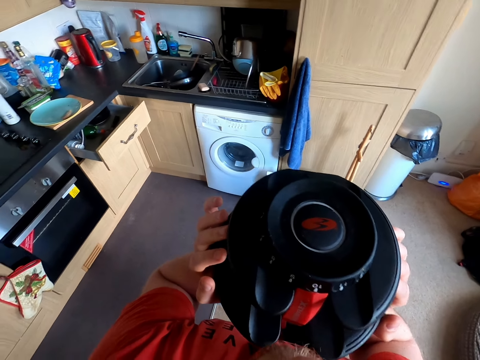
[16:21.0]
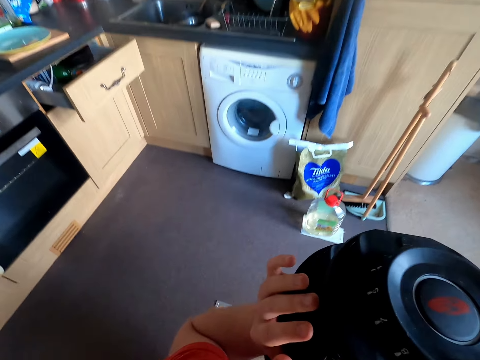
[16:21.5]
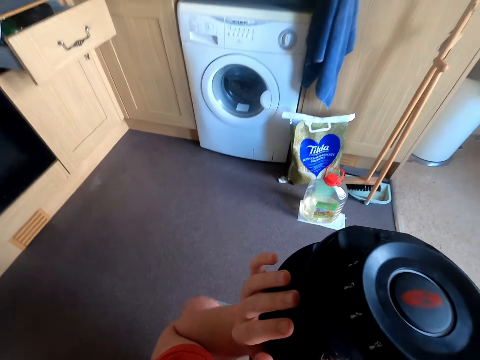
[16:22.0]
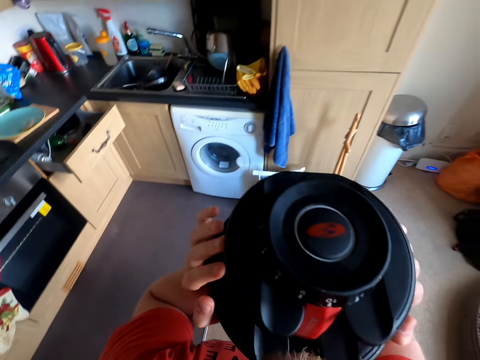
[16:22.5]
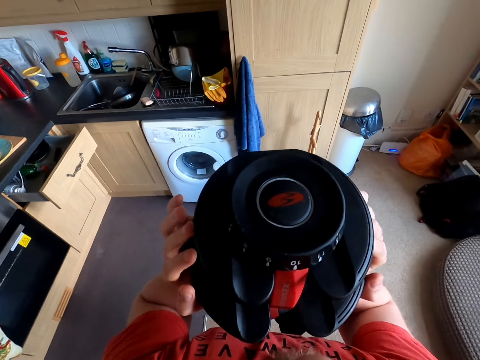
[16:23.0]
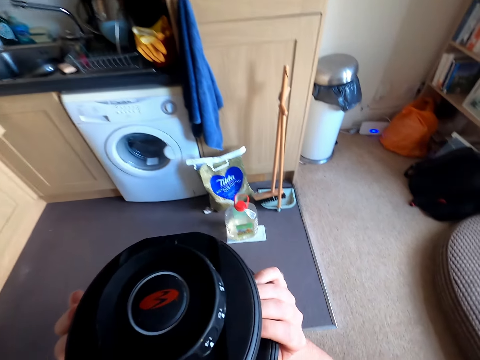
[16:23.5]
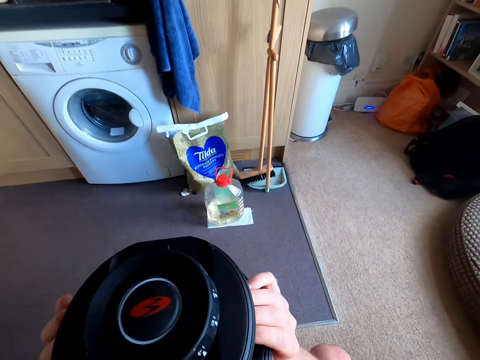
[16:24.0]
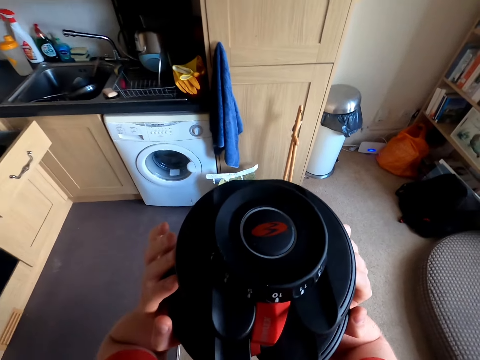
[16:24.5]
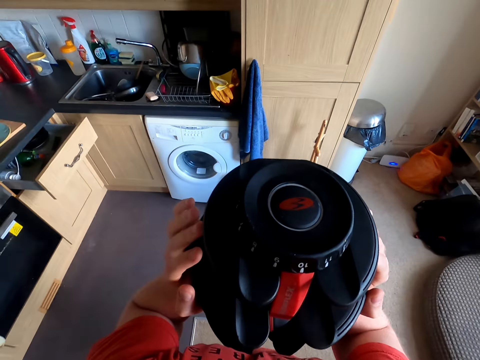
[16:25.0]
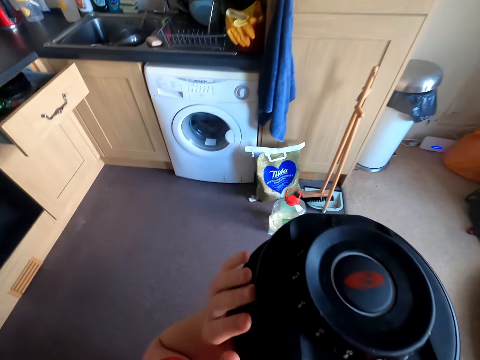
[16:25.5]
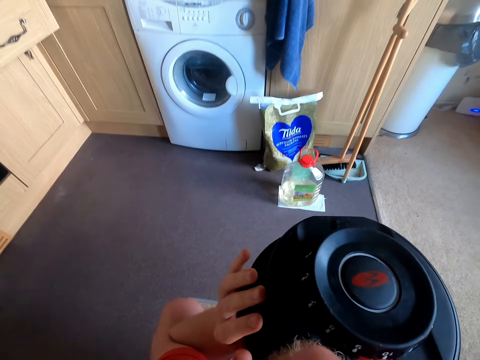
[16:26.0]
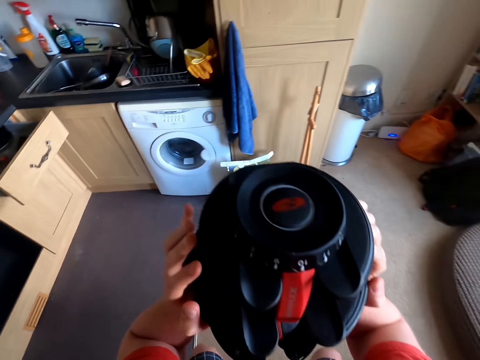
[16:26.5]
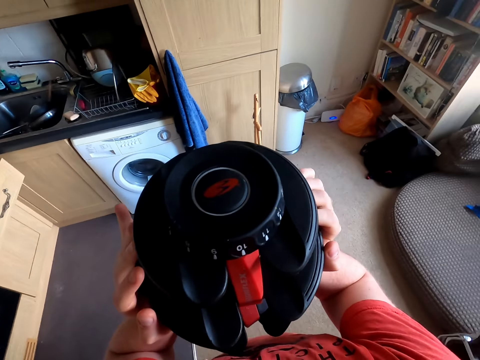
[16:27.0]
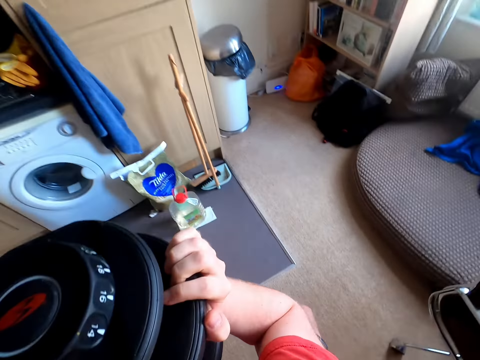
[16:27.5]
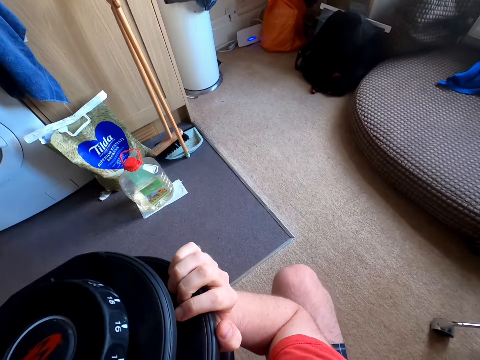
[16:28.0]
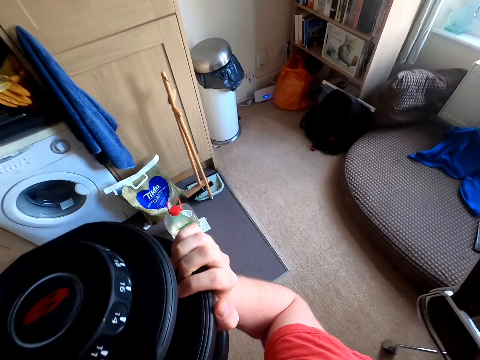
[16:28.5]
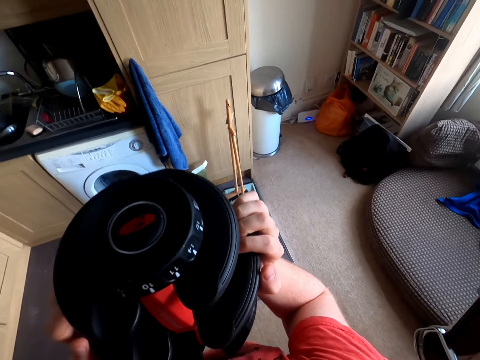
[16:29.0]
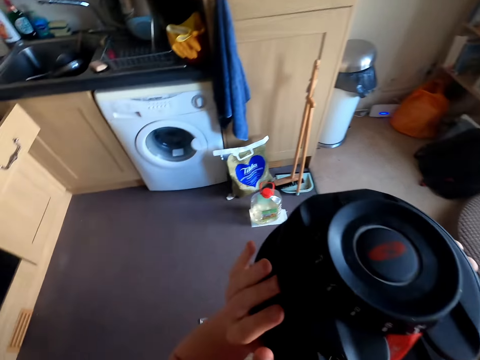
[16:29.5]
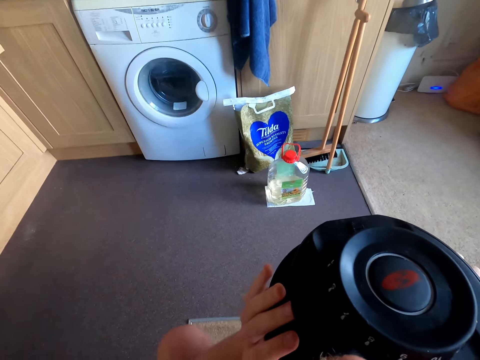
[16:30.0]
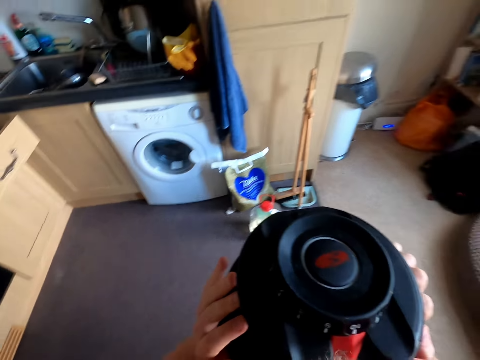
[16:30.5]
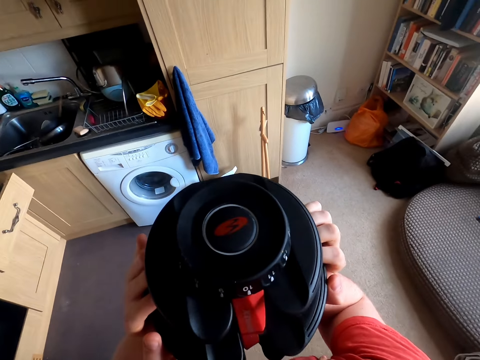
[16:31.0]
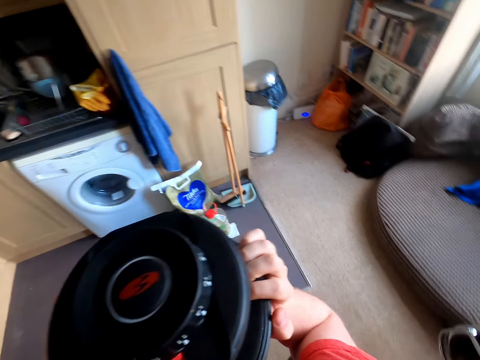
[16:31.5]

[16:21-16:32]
The camera wearer does squats. They exercise with a dumbbell. They exercise with the dumbbell repeatedly.

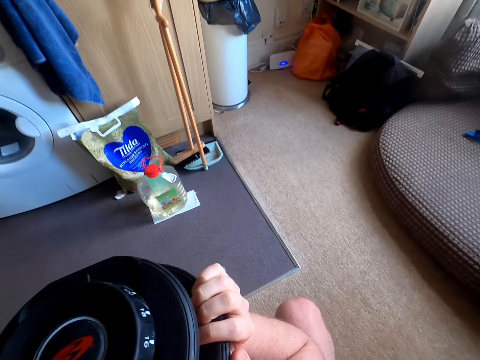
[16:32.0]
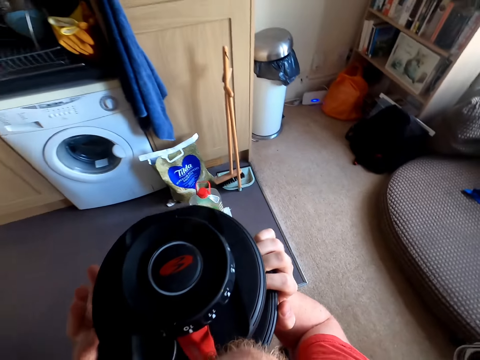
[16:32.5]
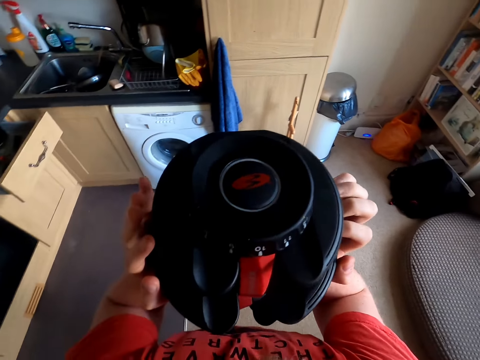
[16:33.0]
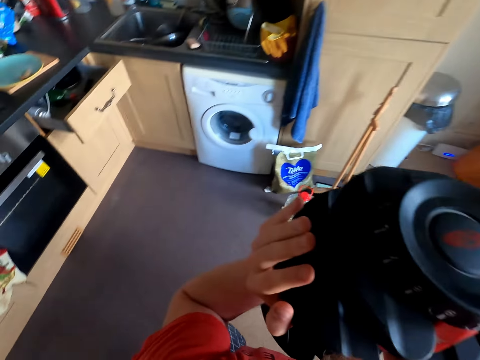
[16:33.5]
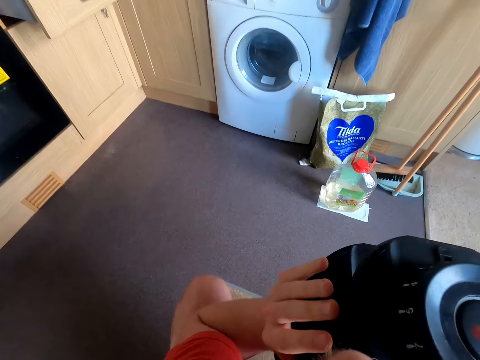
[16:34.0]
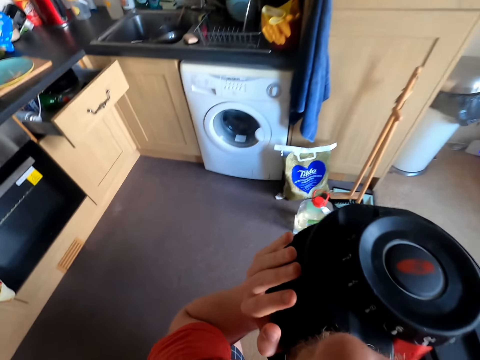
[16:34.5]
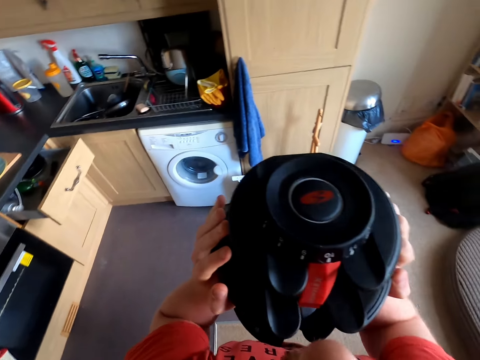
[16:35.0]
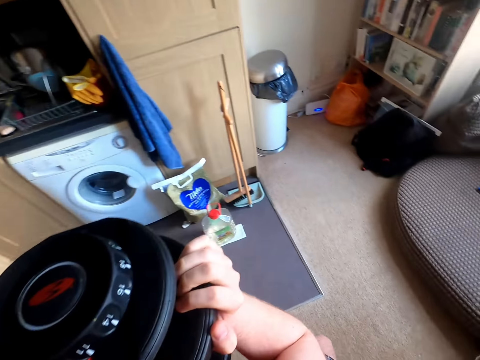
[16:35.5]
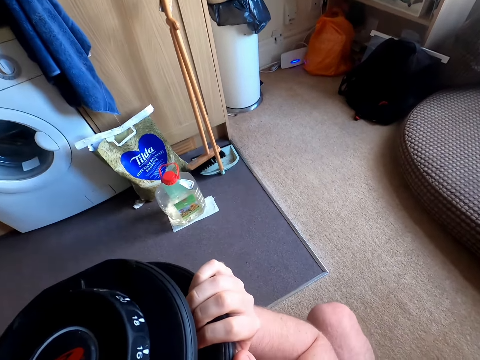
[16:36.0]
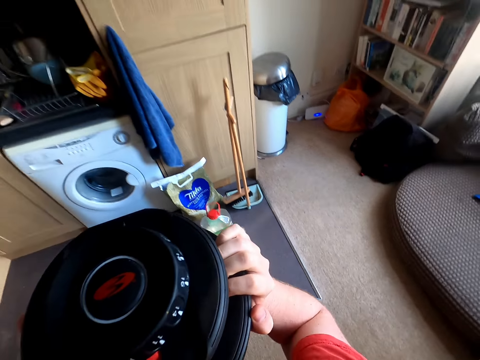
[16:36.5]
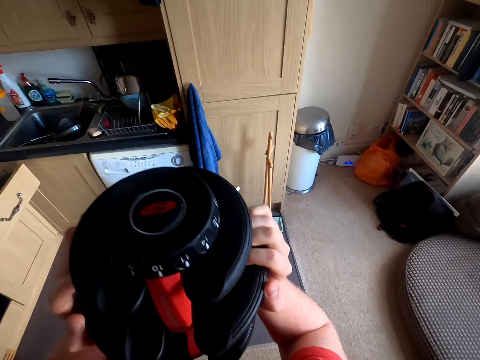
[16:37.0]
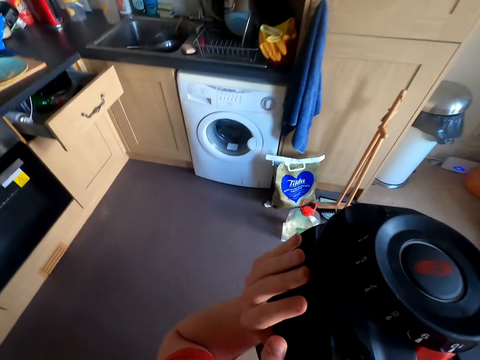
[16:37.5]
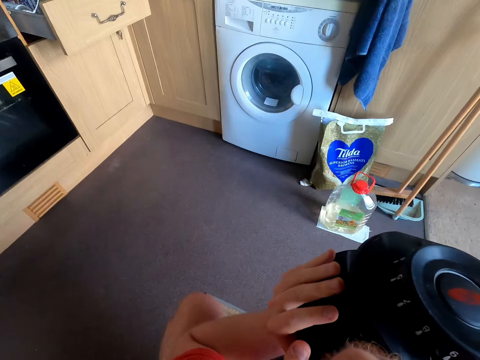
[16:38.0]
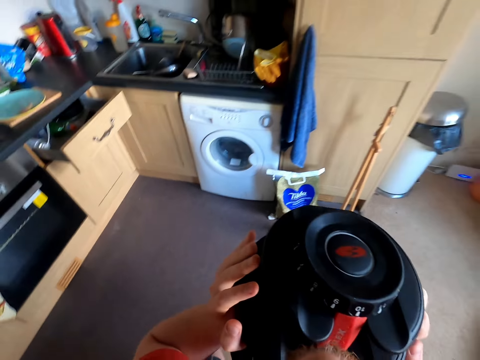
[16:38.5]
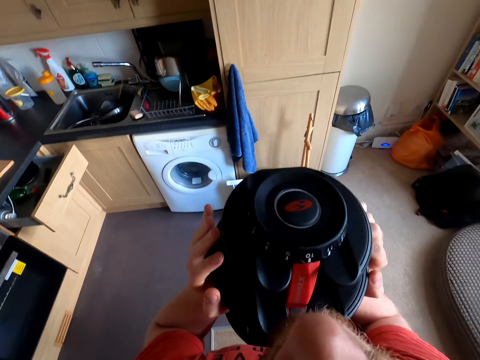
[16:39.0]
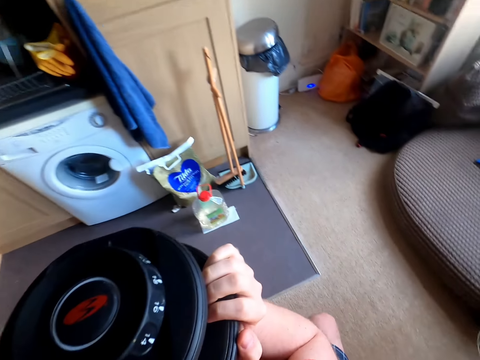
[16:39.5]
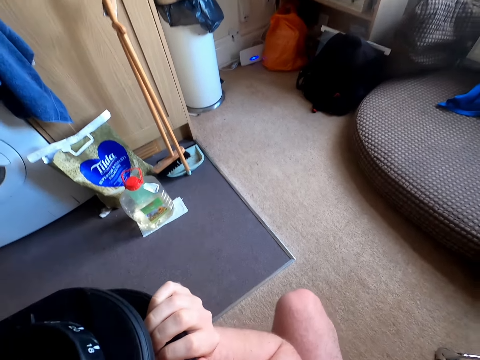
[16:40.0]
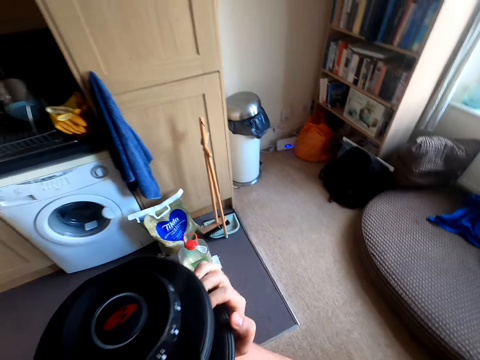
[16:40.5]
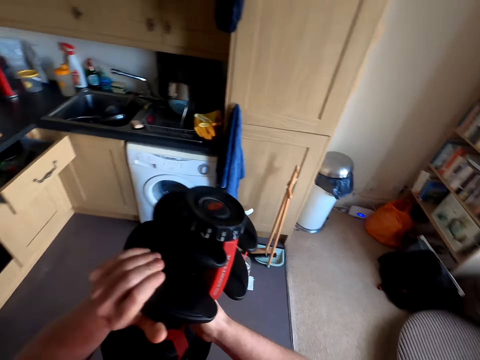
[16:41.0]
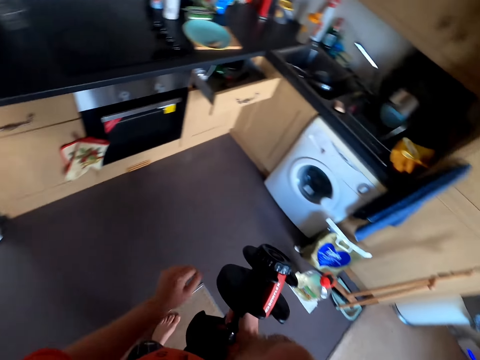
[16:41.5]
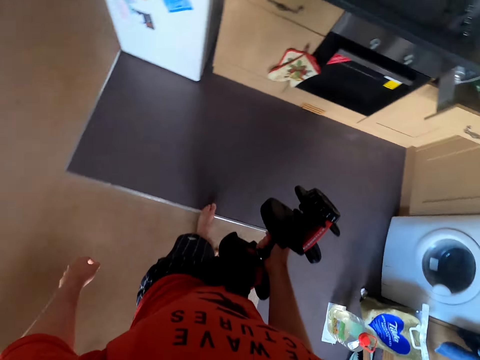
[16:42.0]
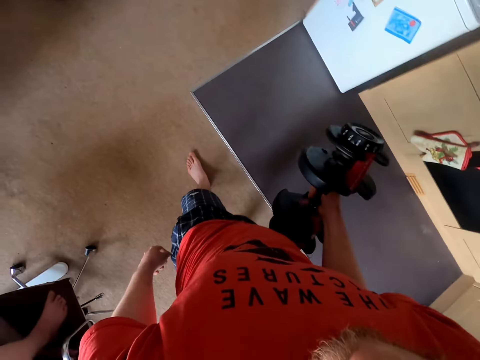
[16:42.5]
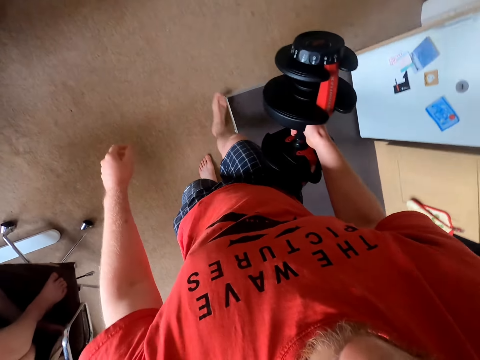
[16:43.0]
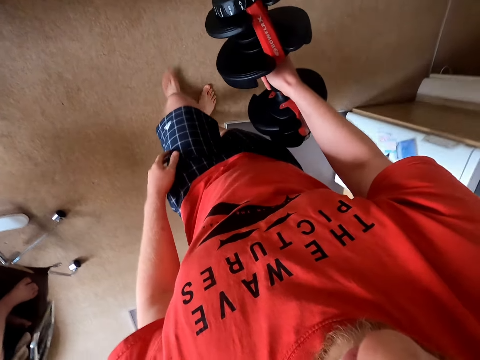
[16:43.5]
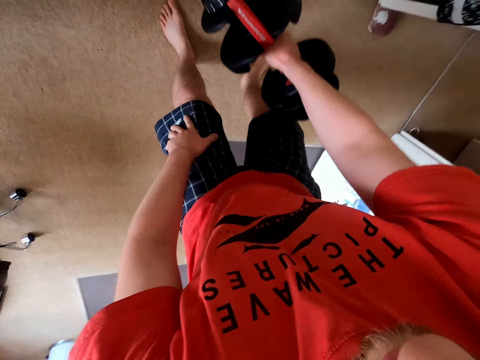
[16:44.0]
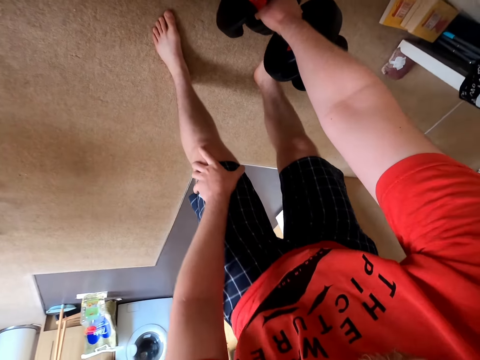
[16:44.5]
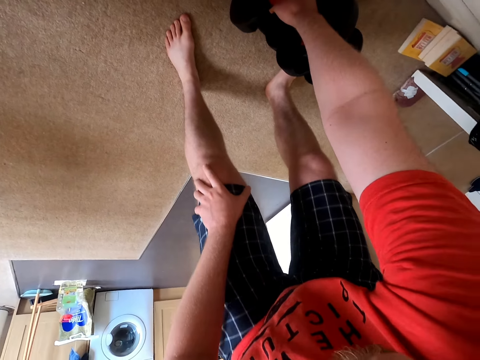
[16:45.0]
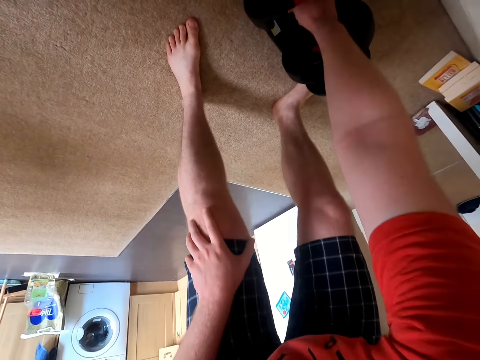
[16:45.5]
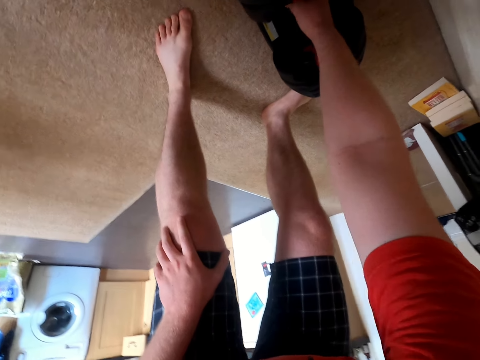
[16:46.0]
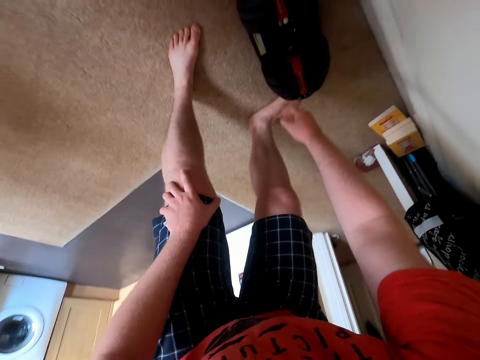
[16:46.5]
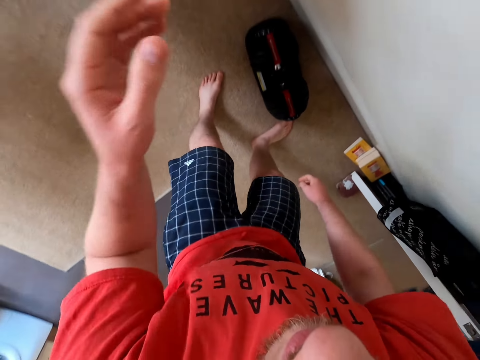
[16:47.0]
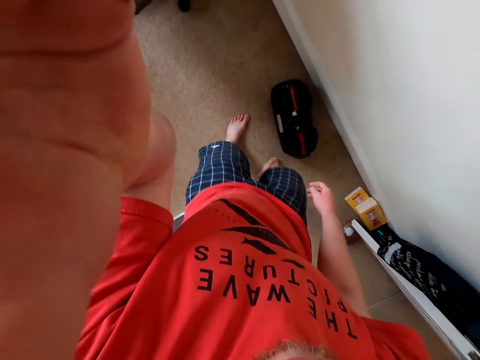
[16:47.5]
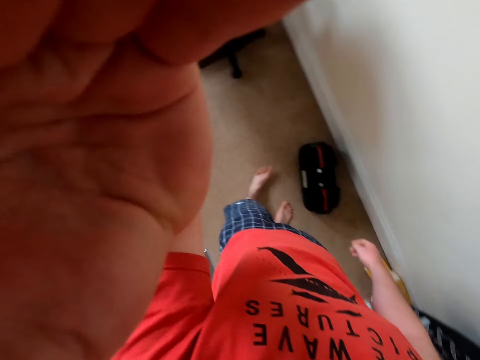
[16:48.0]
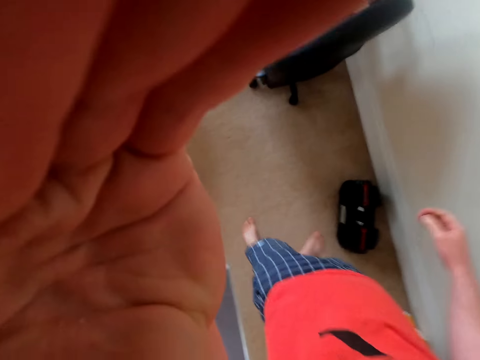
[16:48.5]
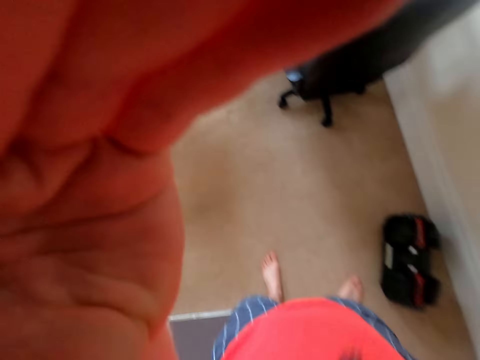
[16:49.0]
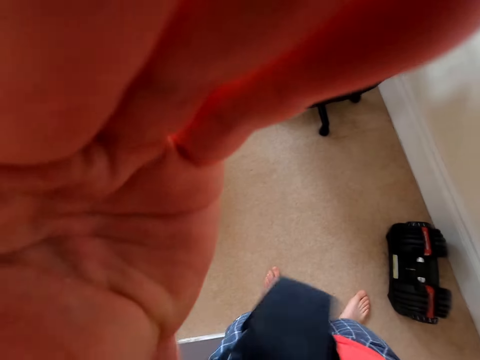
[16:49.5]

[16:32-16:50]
The camera wearer exercises with a dumbbell. They exercise with the dumbbell repeatedly. They look around and move. They put the weight down on the floor. They hold the camera.
